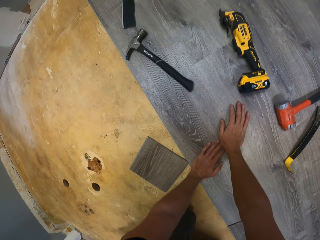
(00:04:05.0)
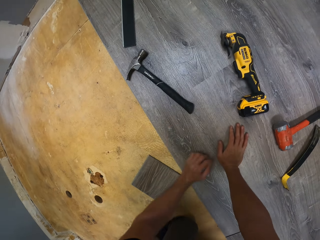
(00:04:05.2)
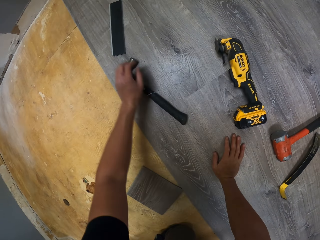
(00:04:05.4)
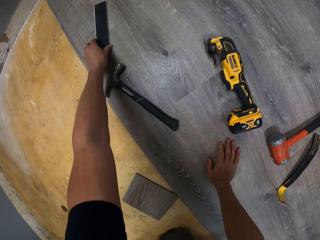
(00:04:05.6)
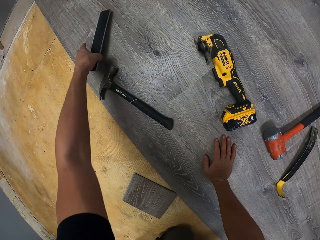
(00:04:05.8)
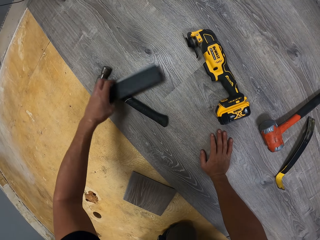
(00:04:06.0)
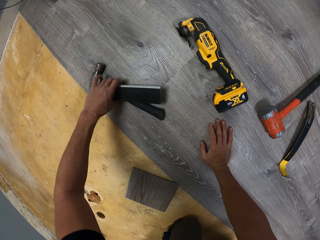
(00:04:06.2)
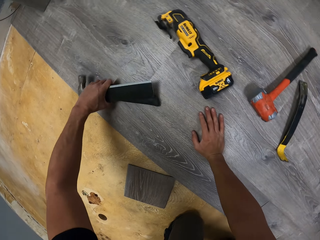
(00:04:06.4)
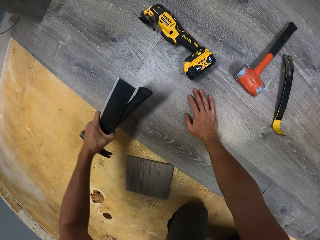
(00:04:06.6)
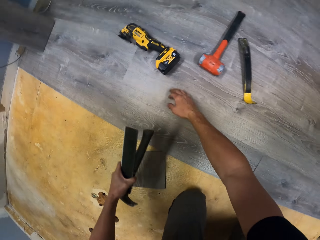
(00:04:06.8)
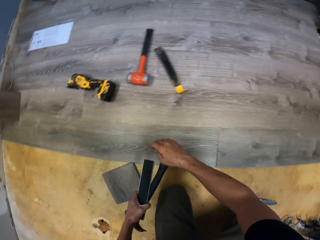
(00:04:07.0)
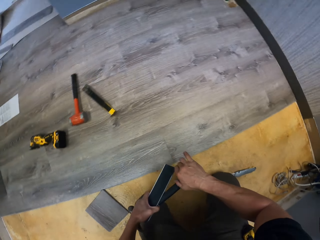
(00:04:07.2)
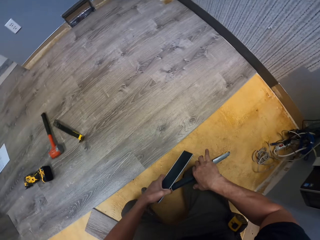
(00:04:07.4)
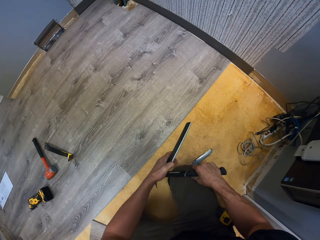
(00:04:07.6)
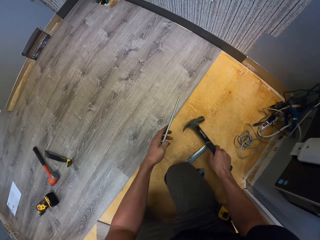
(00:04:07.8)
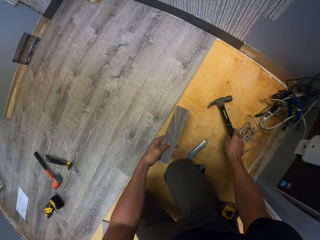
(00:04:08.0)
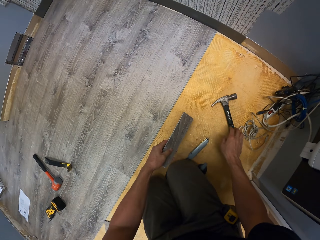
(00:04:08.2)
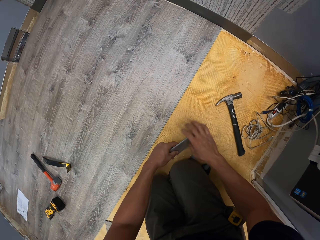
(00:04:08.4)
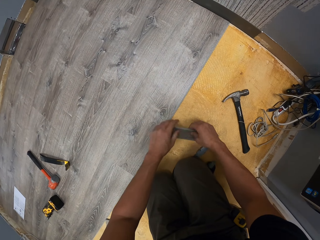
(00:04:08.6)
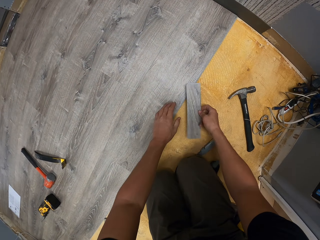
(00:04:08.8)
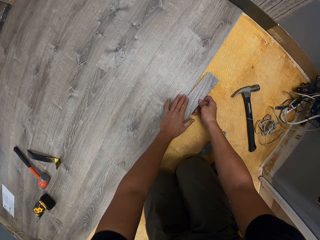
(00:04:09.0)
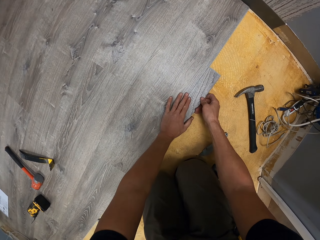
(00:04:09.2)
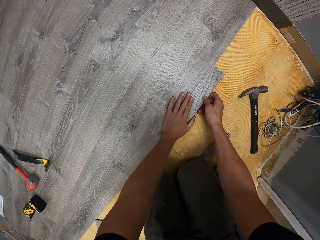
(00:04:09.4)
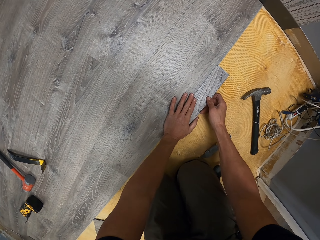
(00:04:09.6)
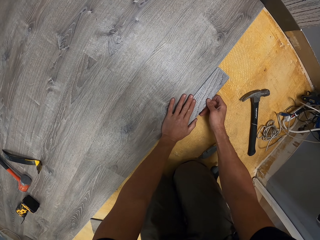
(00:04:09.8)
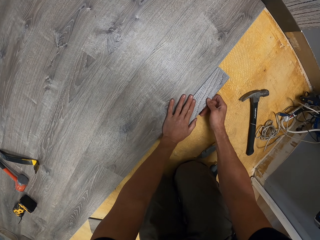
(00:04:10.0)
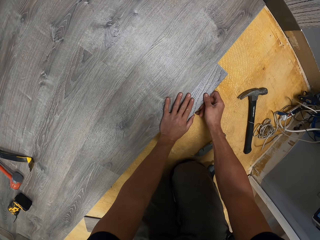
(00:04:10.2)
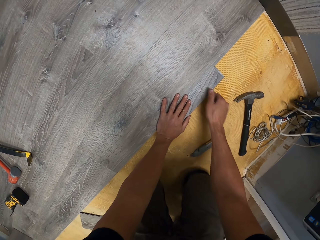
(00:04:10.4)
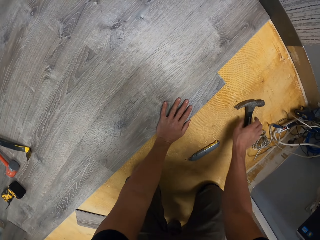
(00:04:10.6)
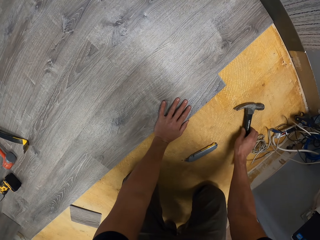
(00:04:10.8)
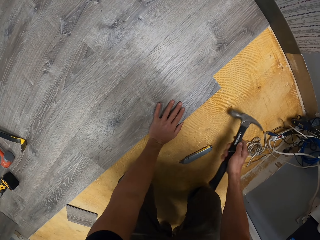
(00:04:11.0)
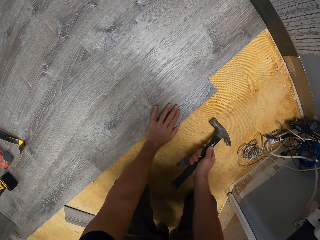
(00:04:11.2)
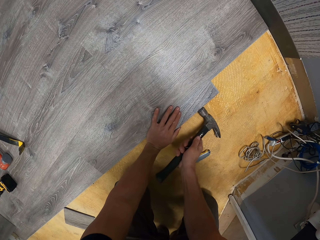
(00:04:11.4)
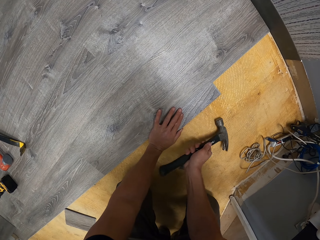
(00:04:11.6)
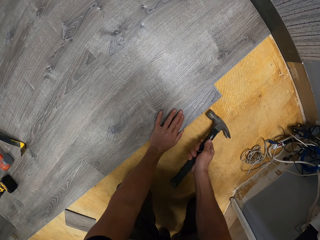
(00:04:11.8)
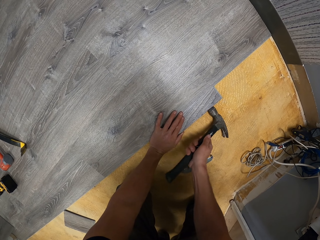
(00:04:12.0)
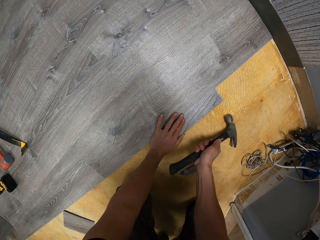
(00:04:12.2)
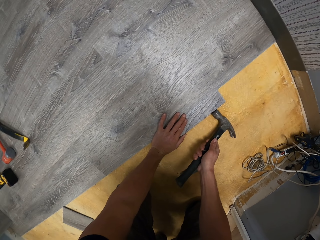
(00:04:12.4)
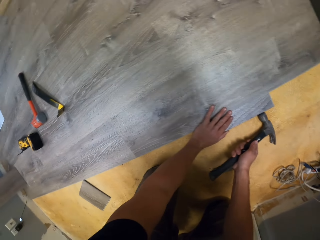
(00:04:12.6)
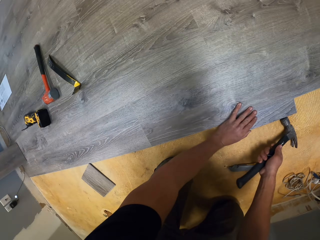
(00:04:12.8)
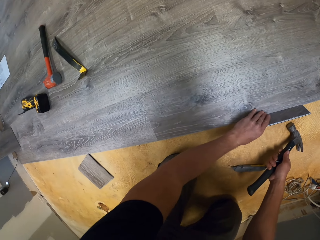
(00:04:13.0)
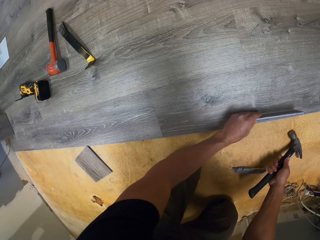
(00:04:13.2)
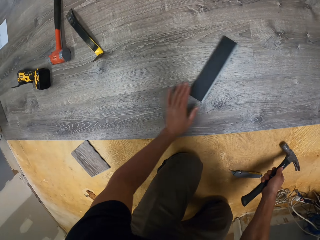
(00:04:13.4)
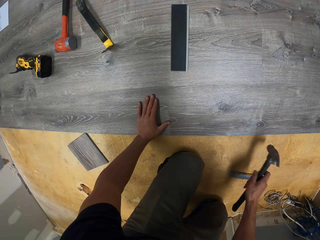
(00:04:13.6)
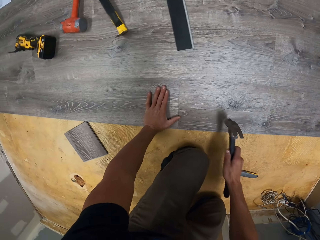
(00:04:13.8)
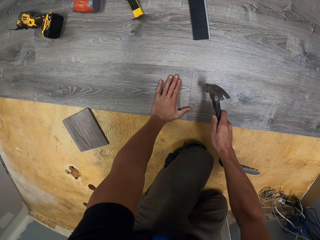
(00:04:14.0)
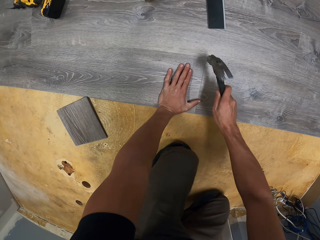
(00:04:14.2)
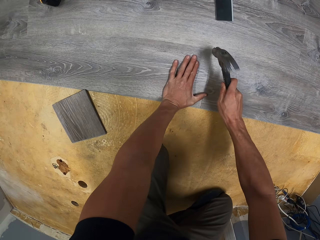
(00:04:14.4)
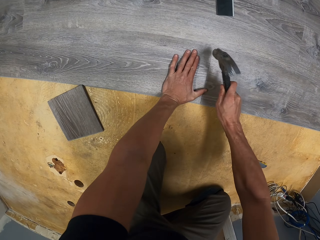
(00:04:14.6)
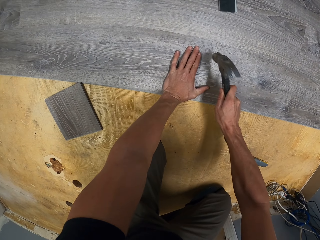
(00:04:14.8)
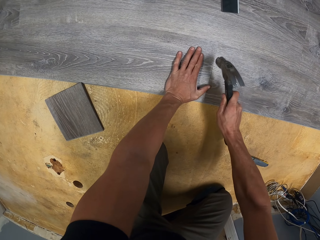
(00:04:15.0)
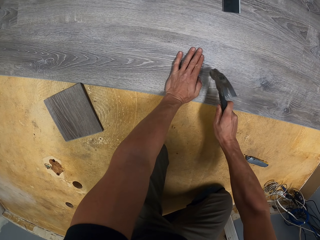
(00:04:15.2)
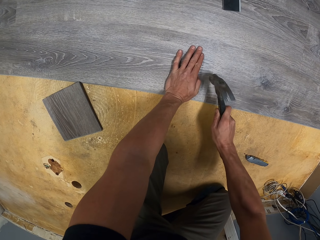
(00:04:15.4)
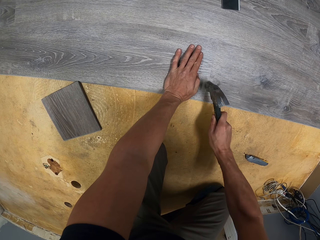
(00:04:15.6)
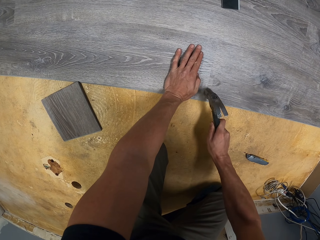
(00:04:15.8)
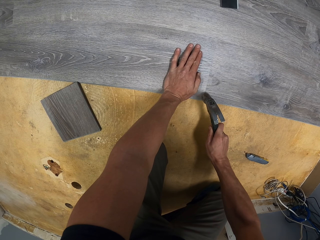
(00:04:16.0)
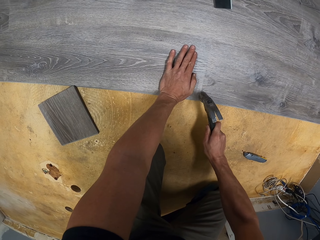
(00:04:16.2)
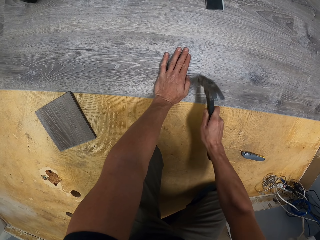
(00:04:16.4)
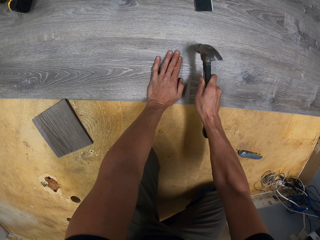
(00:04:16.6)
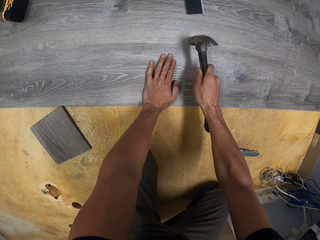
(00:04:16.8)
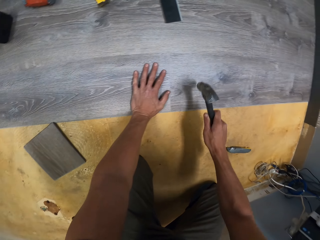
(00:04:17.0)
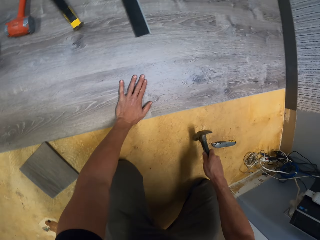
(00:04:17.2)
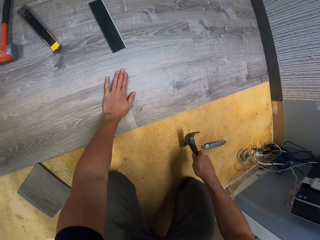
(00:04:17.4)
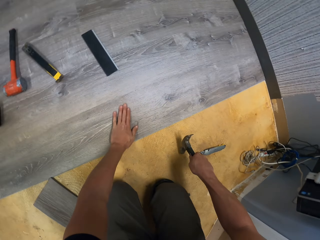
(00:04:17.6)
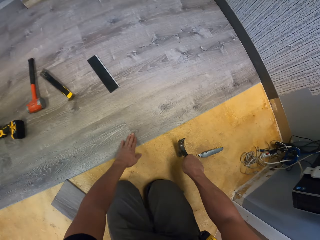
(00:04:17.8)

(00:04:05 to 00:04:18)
The camera wearer takes the hammer and a tiny piece of wood from the floor. They drop the hammer on the floor. They hit the piece of tiny wood with the hammer against the larger piece of wood. They fit the tile piece. They pick up the hammer and hit the tile with the hammer. They throw the tiny piece of wood on the floor. They hit the floor with the hammer. They hit the tile with the hammer.
